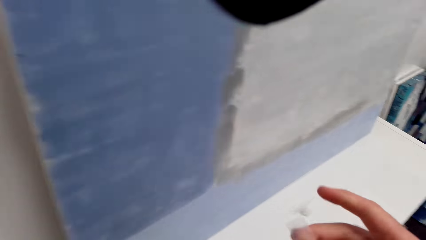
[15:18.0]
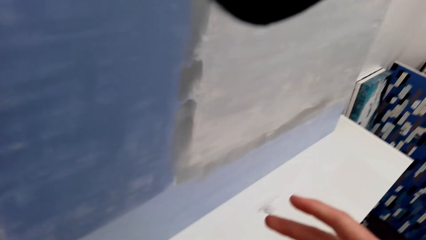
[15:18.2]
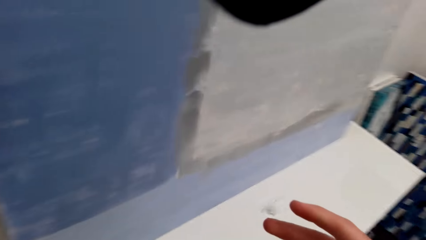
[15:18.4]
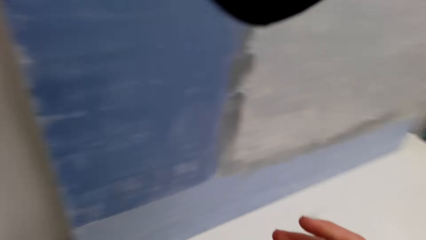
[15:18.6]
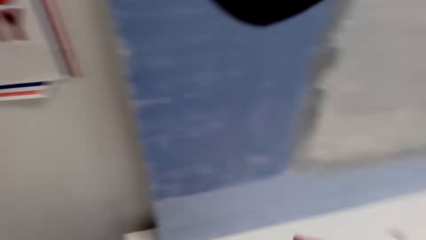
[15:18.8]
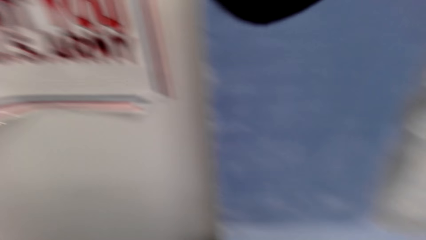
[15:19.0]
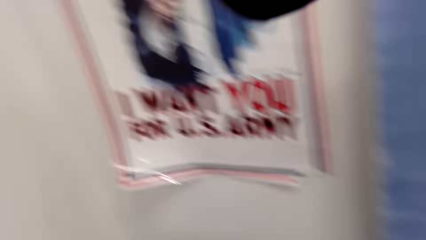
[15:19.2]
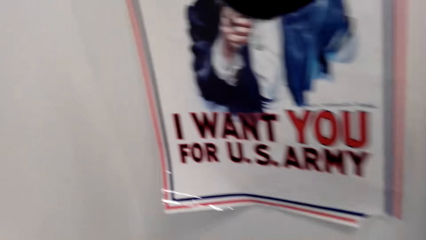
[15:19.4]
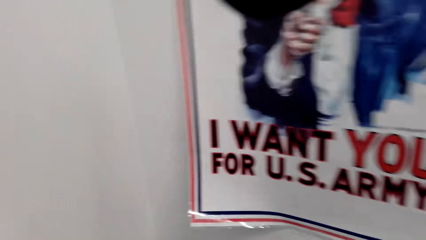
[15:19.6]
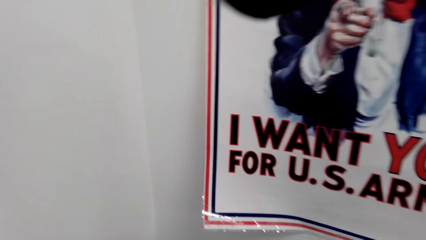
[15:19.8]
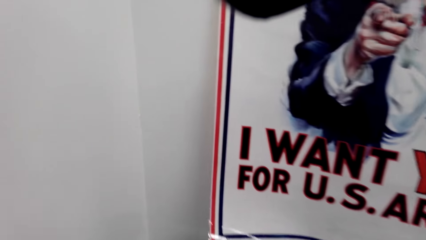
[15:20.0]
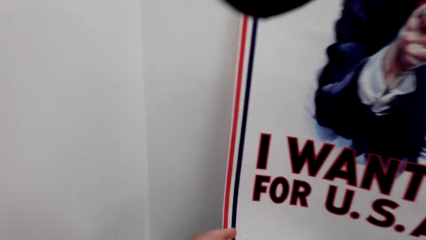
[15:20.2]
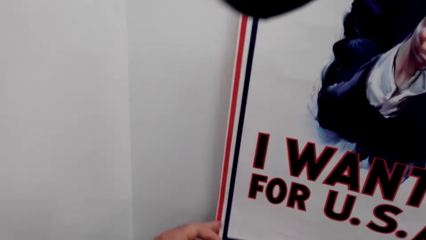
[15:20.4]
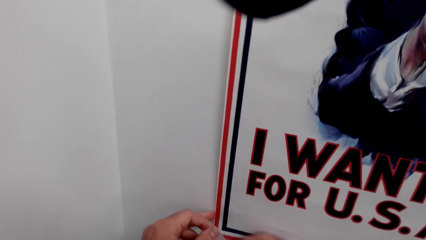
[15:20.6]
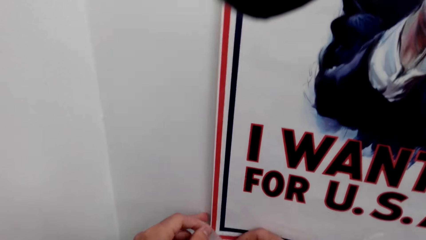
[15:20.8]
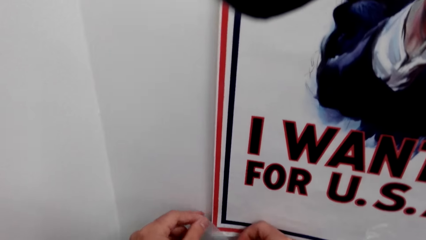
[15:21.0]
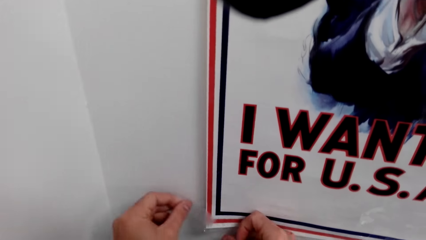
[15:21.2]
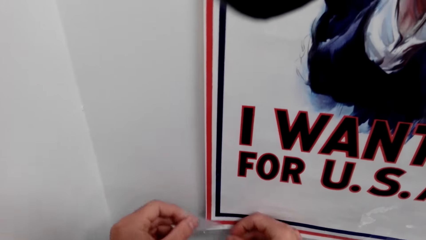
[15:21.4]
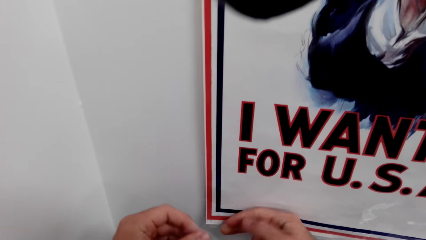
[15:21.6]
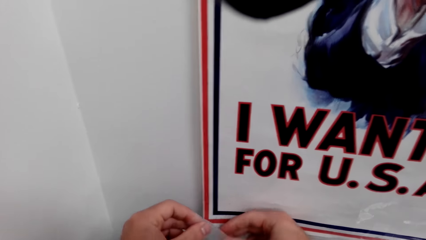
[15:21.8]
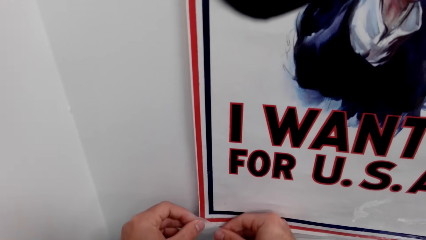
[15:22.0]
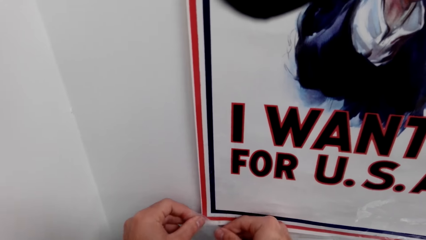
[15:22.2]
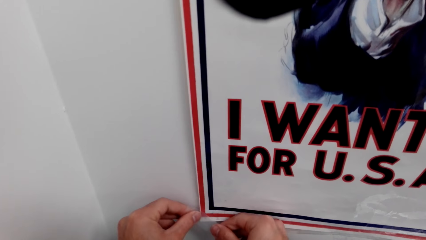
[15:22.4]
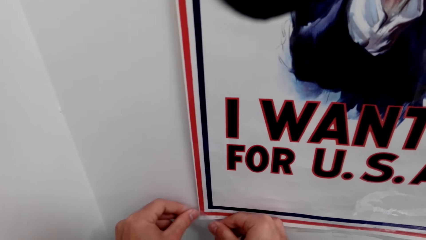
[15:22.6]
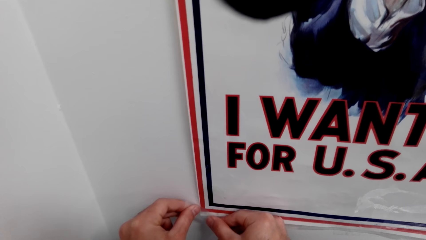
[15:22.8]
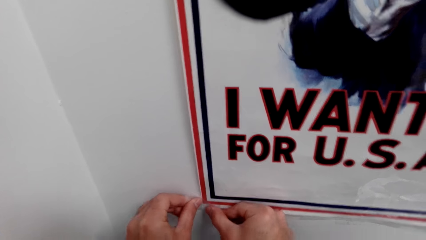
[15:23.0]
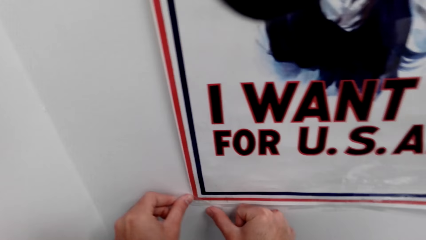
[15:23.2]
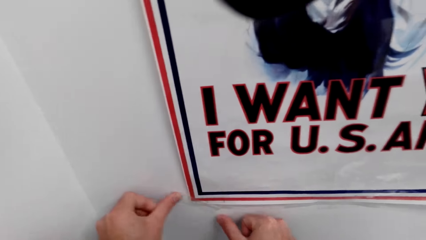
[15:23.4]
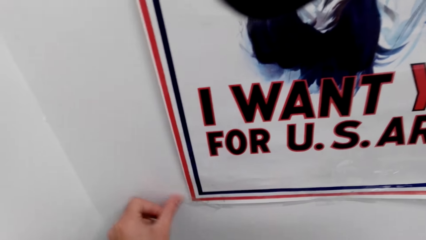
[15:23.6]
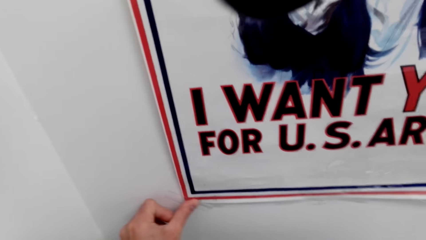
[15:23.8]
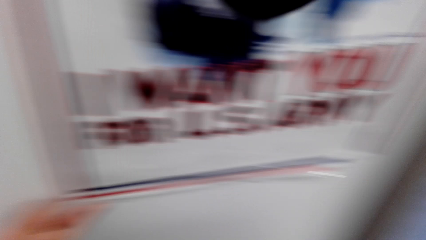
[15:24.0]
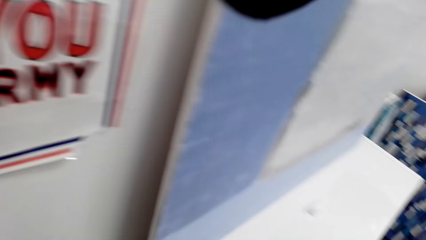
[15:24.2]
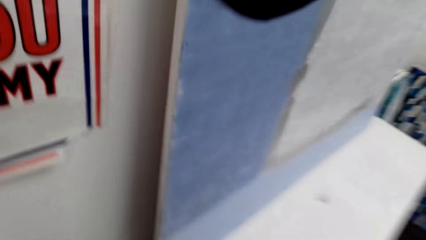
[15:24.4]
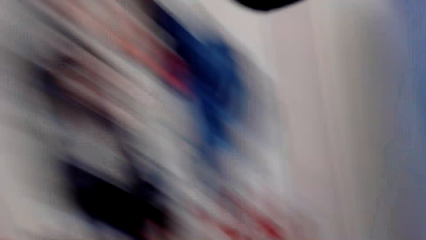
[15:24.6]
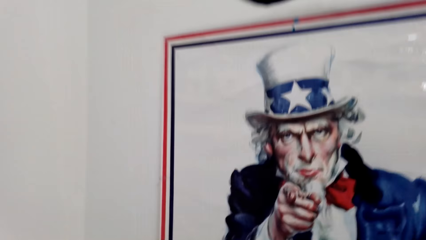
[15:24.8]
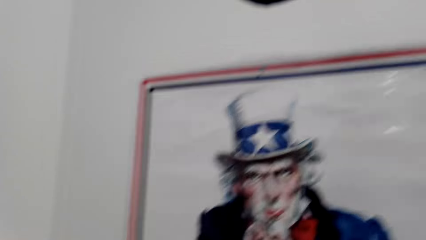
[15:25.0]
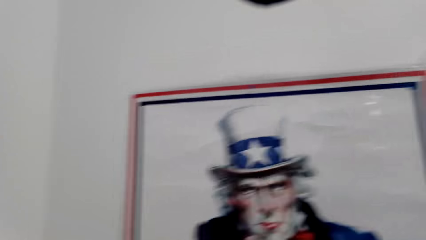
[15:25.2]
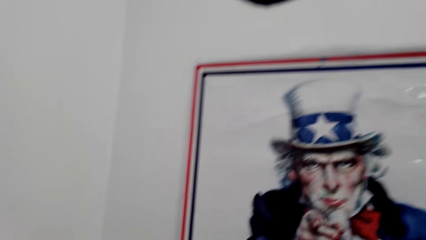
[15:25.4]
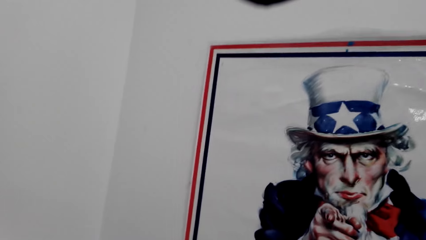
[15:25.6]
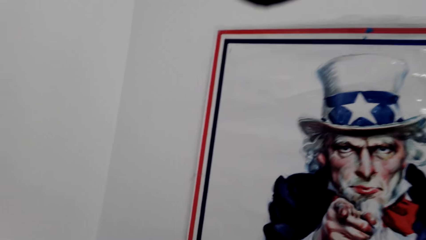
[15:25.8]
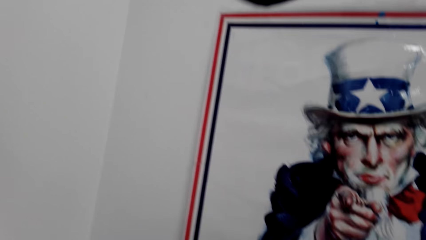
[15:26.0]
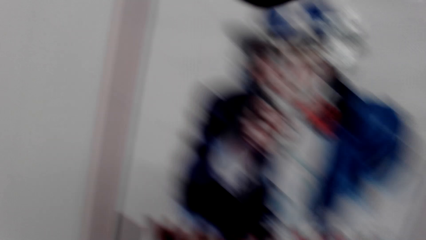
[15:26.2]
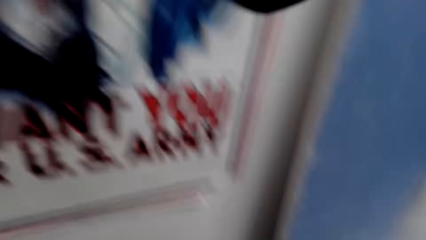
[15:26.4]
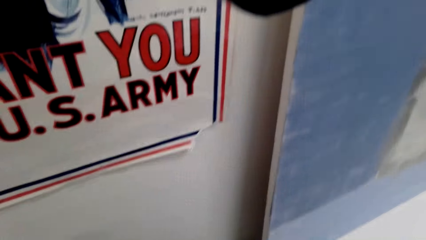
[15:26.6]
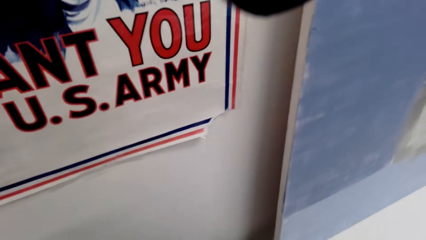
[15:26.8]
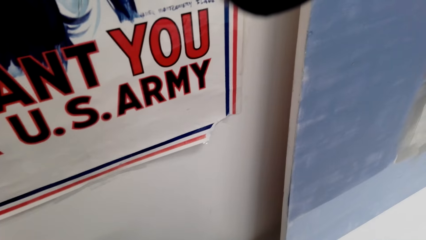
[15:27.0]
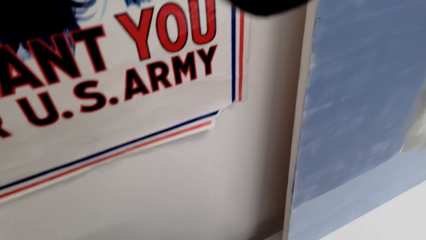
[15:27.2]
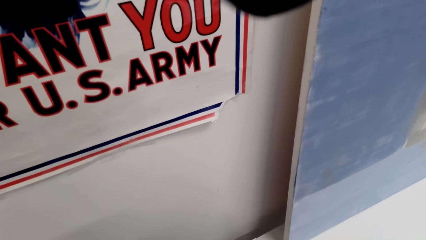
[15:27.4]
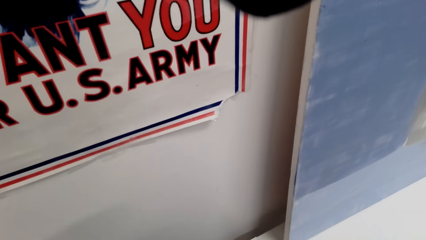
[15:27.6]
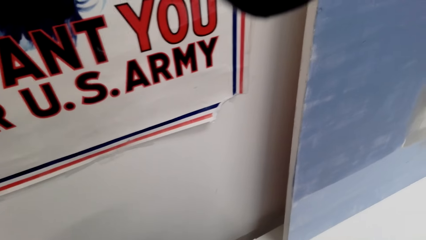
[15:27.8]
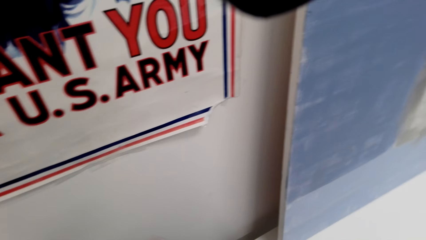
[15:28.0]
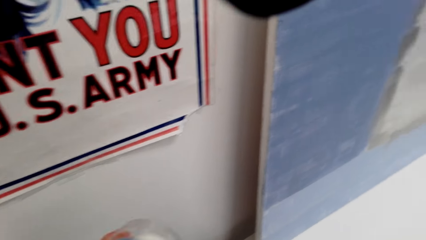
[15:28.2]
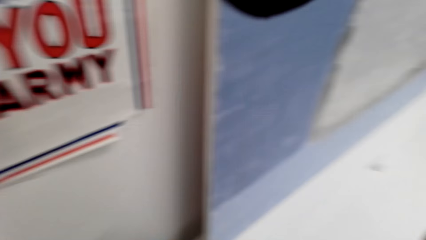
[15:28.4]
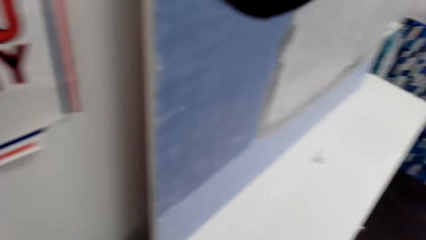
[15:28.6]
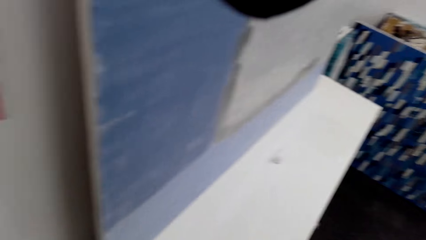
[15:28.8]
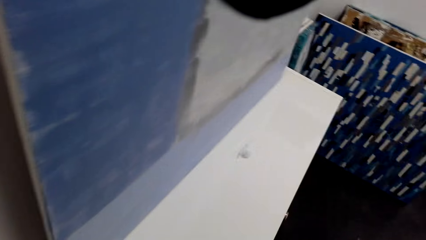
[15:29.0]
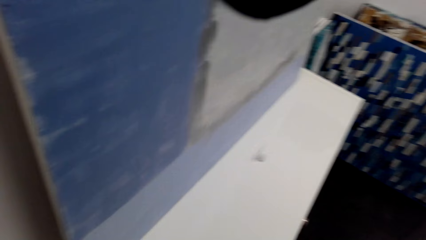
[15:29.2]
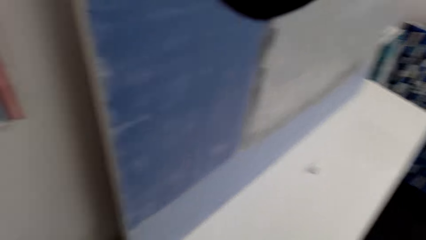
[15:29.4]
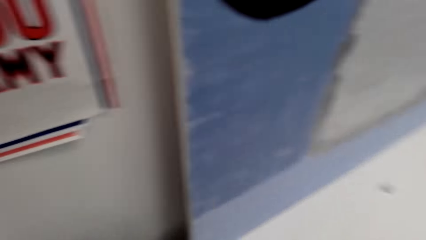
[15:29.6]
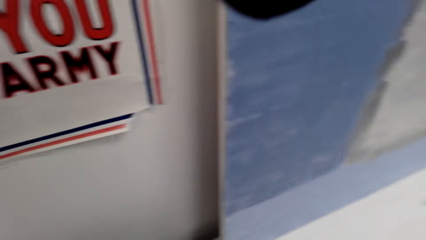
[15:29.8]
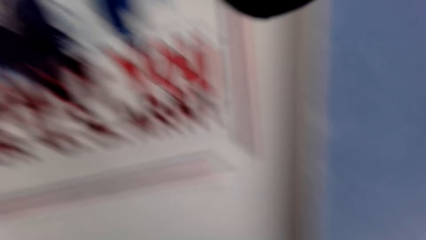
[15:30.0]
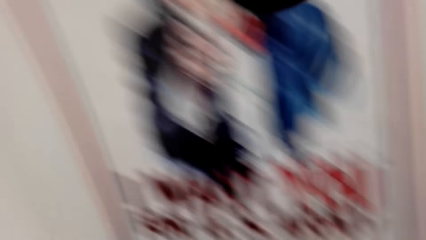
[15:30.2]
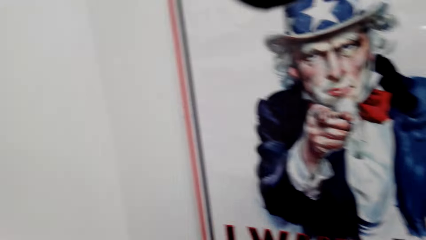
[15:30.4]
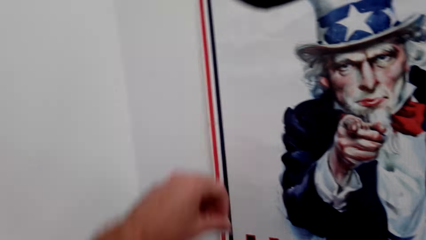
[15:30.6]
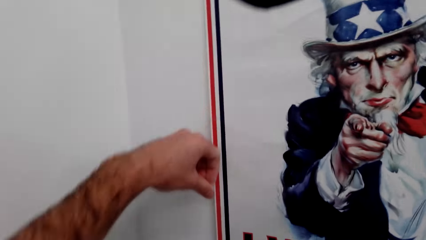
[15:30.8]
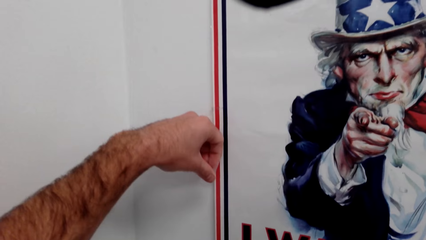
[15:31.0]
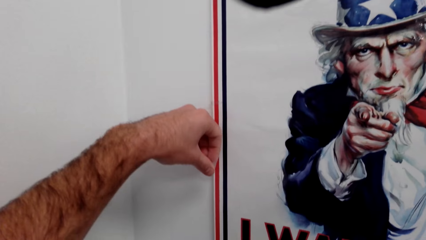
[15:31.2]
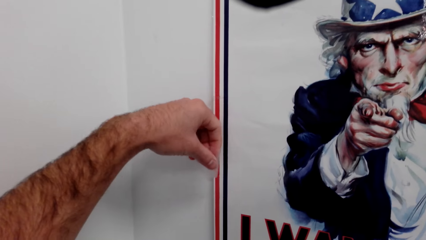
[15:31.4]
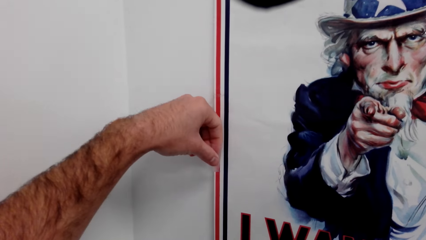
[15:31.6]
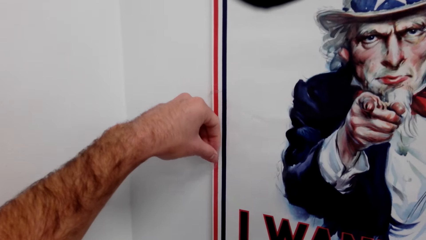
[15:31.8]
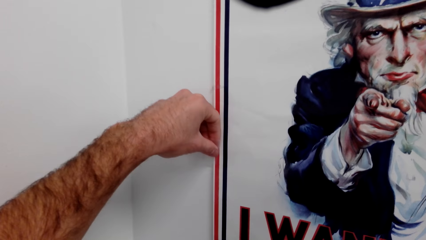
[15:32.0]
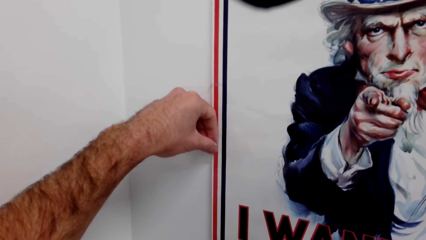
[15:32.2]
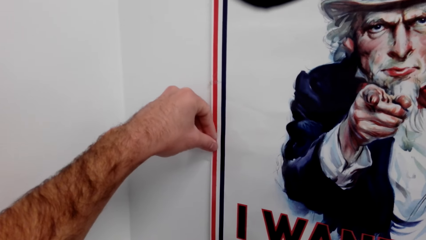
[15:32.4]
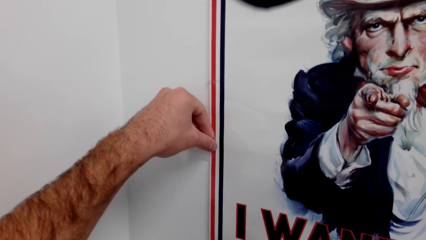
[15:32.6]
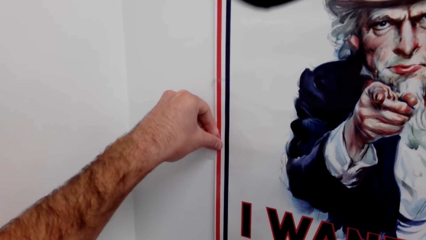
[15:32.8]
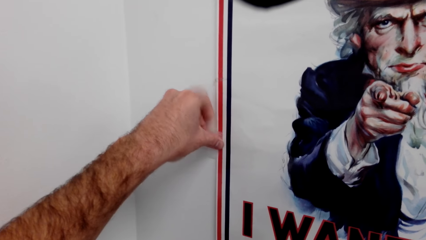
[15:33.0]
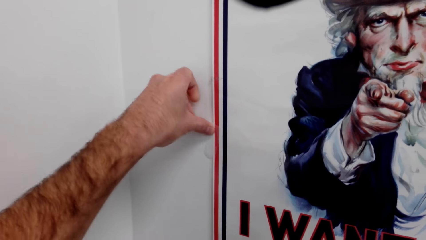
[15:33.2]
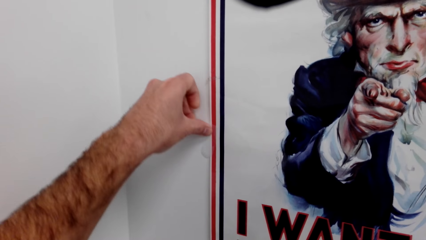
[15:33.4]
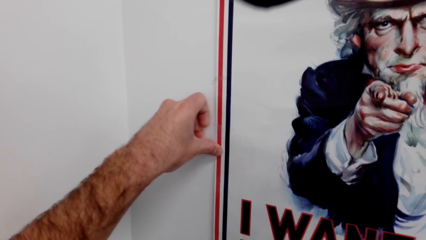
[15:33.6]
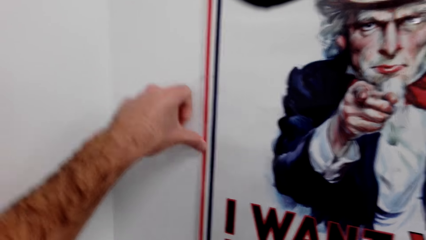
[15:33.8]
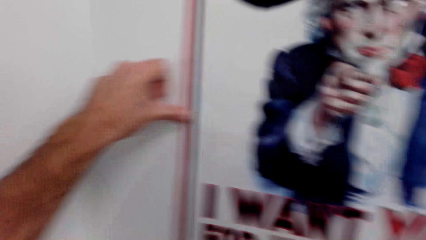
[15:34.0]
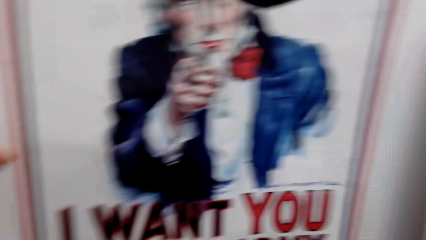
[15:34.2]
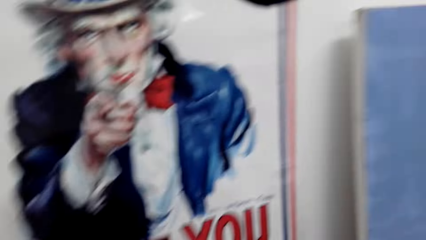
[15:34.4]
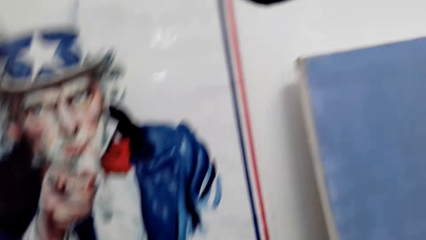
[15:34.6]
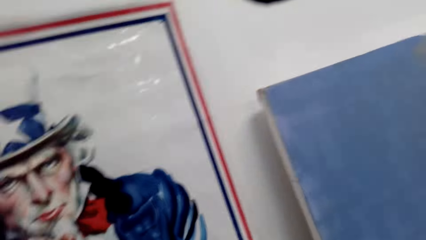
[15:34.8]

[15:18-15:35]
The camera wearer sticks the picture on the wall with a sellotape. They turn around. They stick the picture on the wall with the sellotape.
